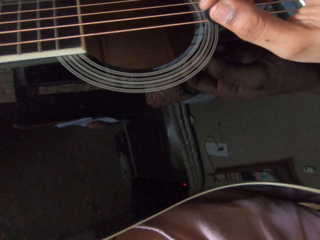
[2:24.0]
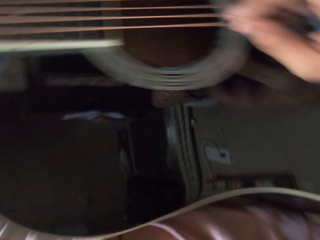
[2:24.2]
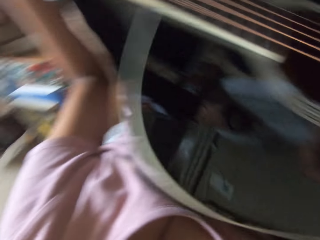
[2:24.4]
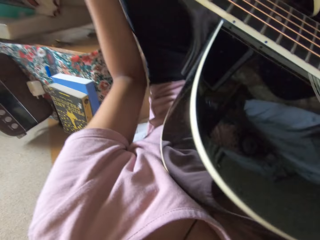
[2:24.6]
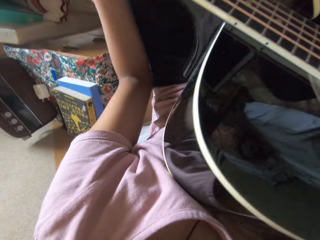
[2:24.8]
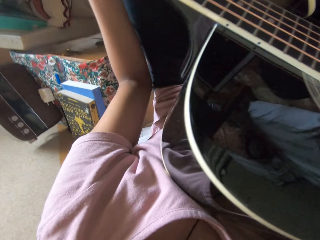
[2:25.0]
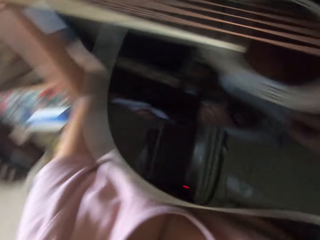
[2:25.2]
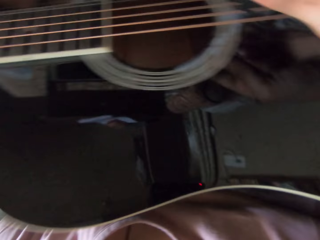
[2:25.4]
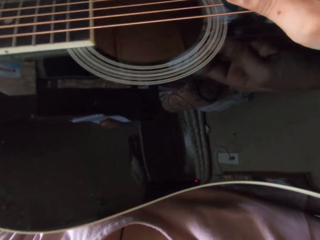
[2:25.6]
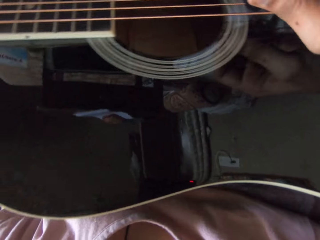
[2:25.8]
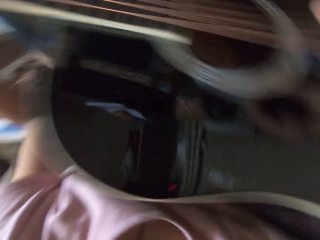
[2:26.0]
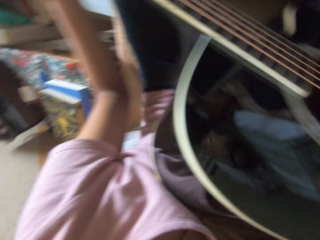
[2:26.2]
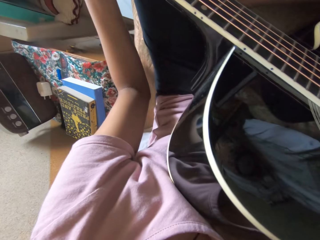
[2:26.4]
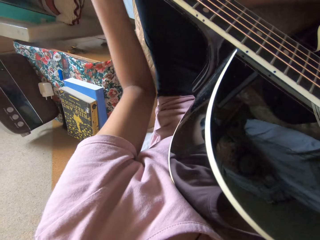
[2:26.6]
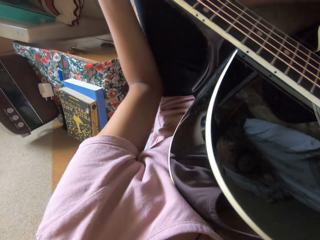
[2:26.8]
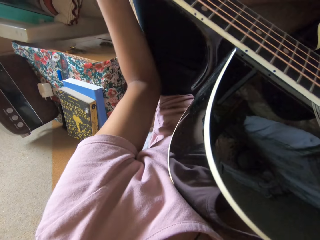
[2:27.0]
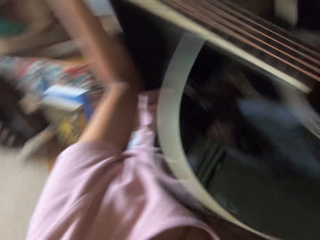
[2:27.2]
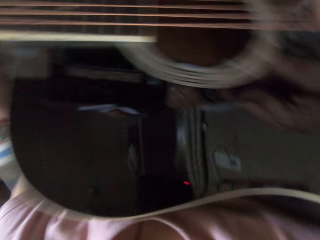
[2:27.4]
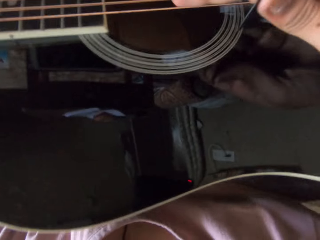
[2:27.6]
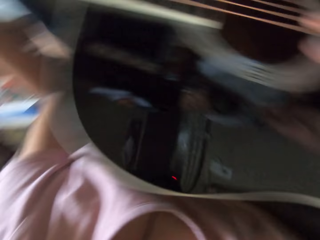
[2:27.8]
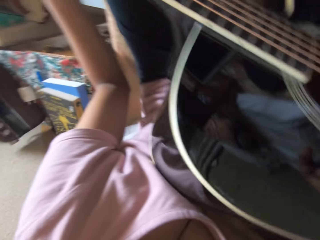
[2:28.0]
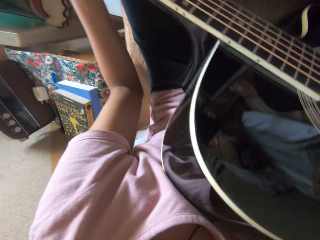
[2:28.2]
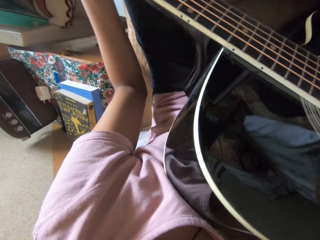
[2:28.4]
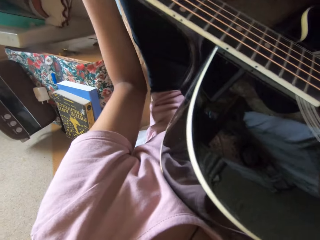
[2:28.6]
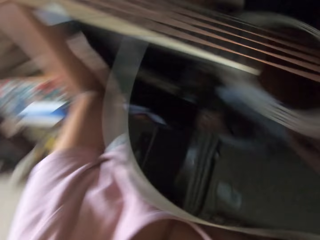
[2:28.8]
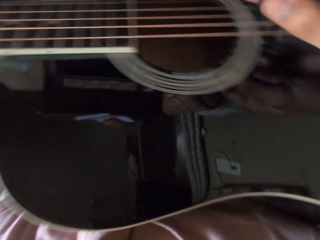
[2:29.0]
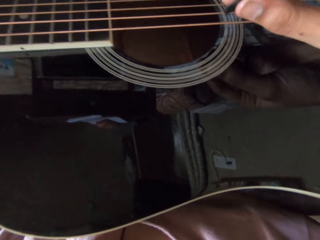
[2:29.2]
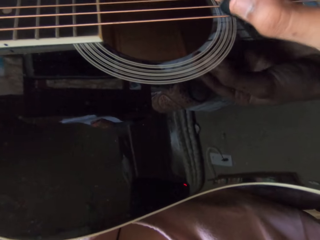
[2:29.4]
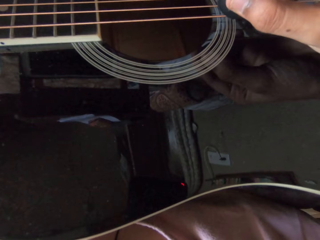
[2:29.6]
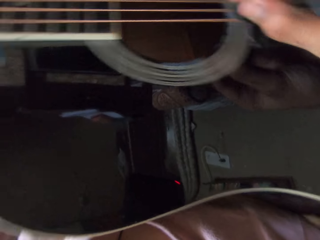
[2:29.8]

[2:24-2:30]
The camera wearer plays the guitar.

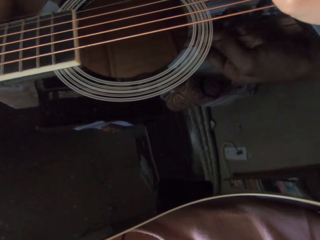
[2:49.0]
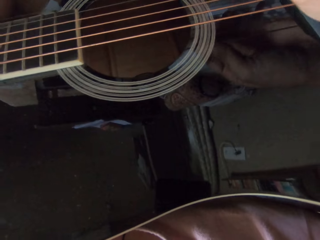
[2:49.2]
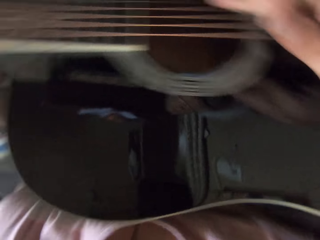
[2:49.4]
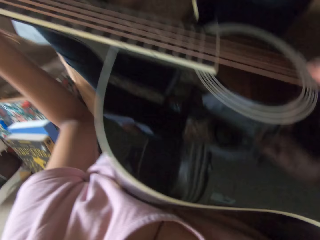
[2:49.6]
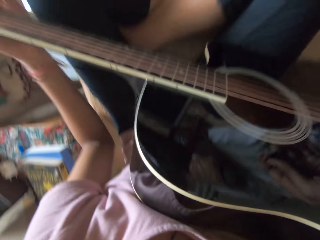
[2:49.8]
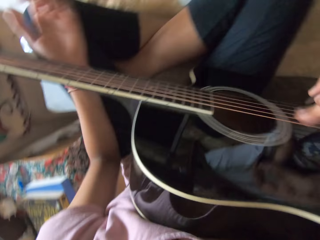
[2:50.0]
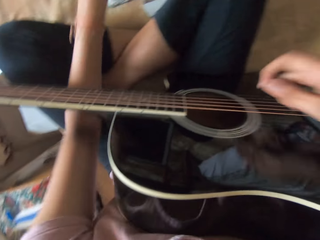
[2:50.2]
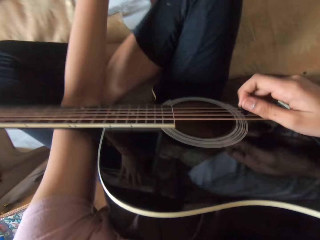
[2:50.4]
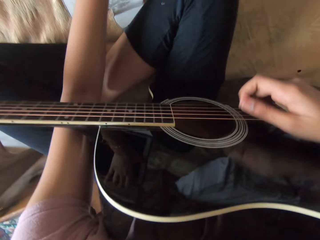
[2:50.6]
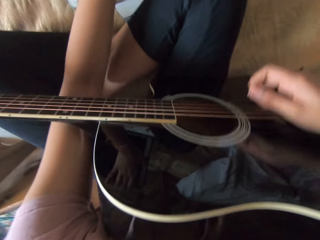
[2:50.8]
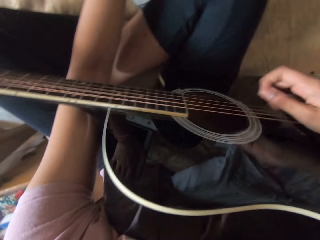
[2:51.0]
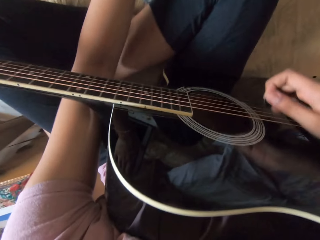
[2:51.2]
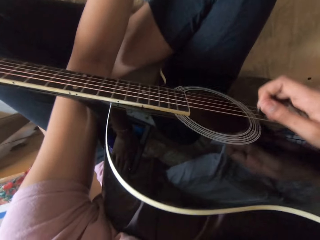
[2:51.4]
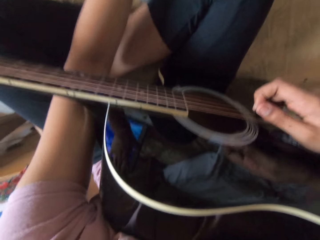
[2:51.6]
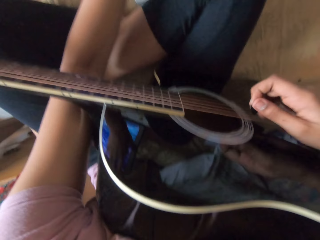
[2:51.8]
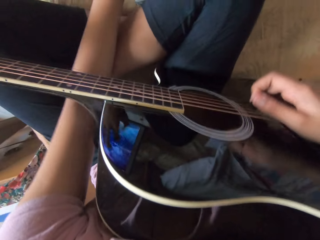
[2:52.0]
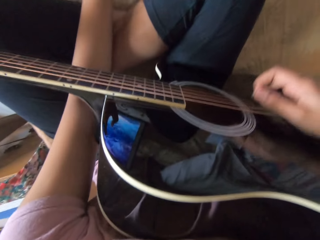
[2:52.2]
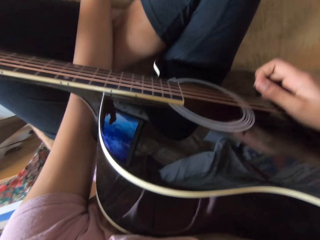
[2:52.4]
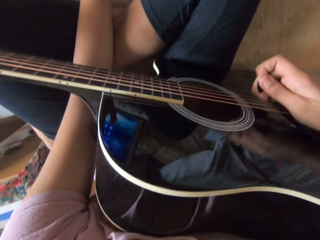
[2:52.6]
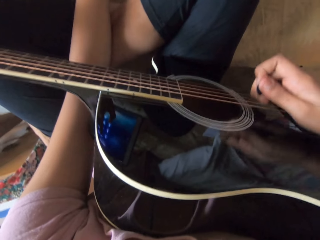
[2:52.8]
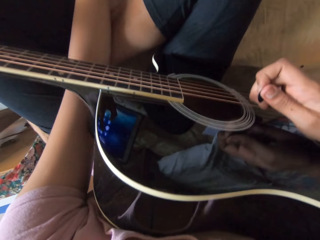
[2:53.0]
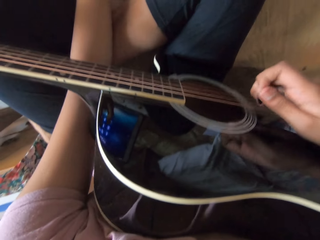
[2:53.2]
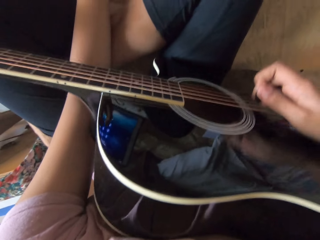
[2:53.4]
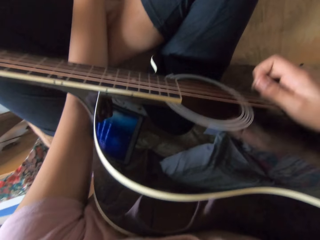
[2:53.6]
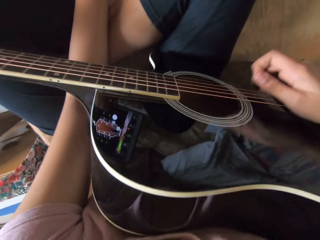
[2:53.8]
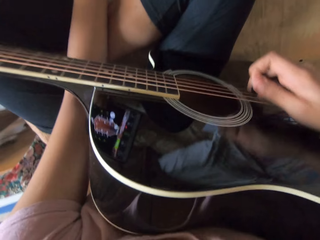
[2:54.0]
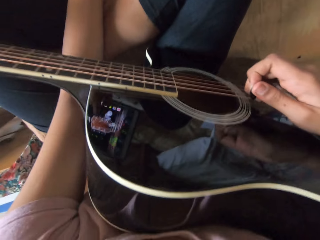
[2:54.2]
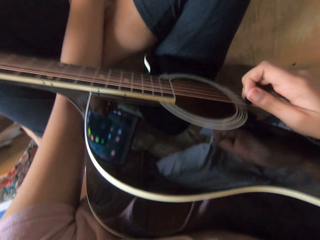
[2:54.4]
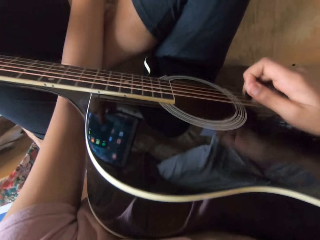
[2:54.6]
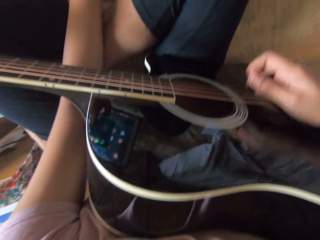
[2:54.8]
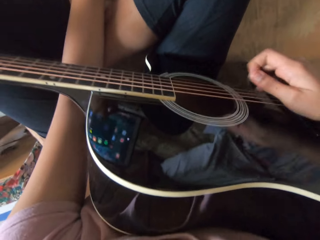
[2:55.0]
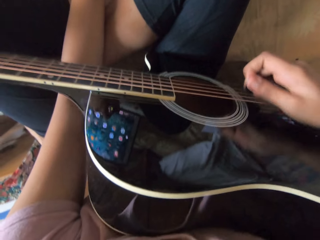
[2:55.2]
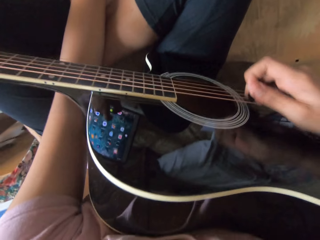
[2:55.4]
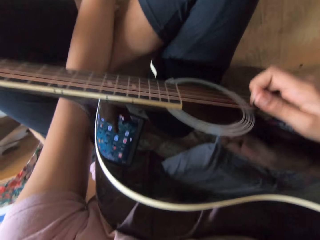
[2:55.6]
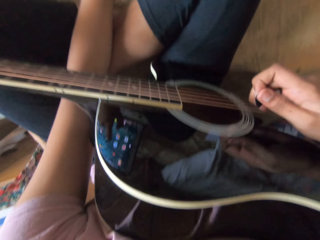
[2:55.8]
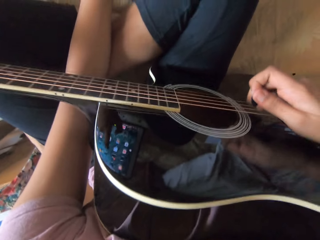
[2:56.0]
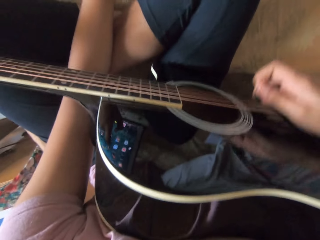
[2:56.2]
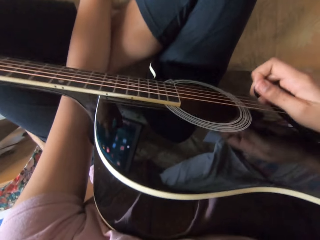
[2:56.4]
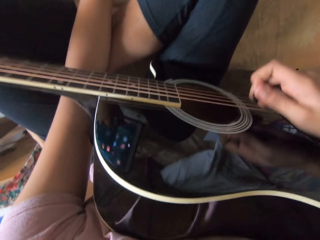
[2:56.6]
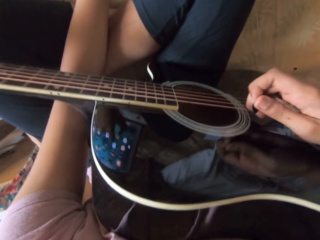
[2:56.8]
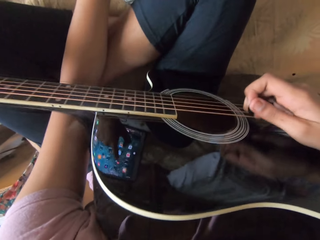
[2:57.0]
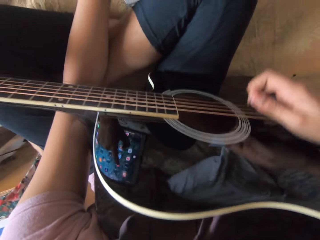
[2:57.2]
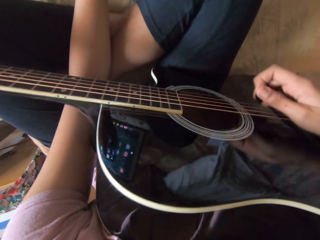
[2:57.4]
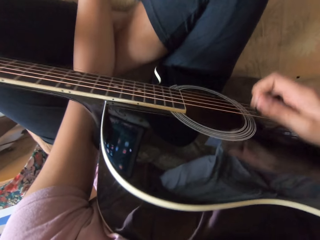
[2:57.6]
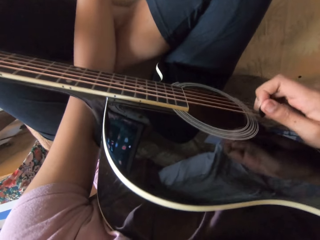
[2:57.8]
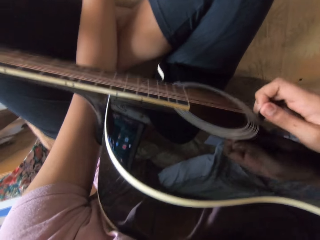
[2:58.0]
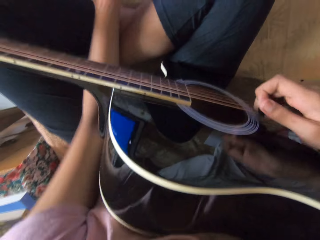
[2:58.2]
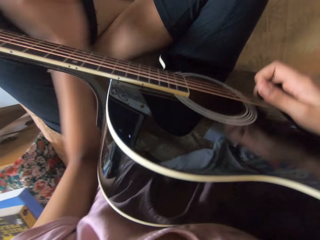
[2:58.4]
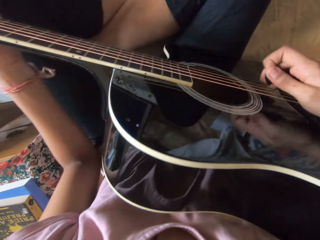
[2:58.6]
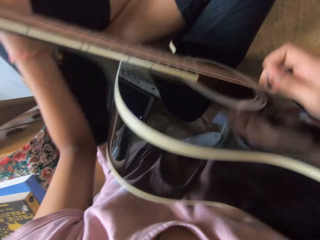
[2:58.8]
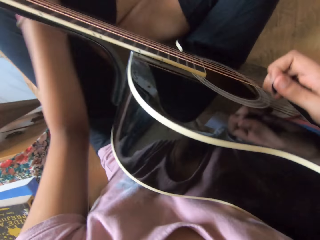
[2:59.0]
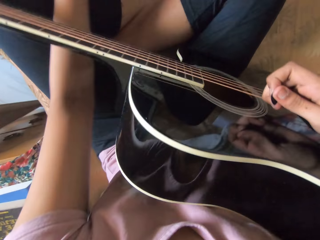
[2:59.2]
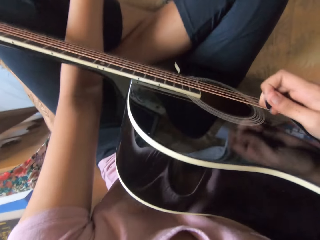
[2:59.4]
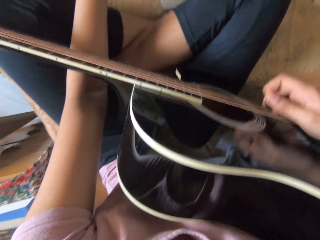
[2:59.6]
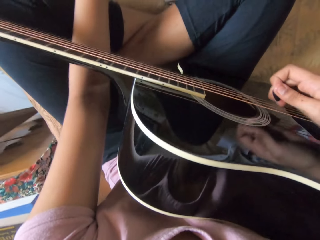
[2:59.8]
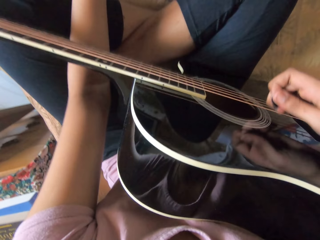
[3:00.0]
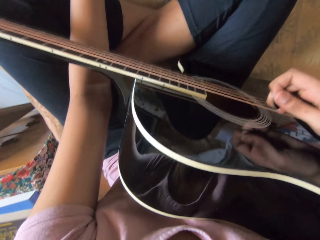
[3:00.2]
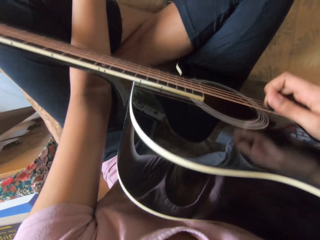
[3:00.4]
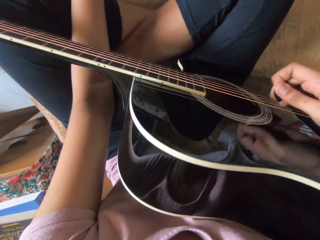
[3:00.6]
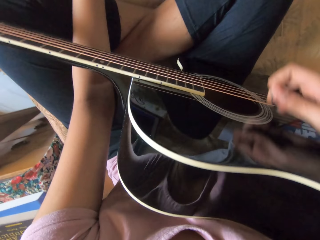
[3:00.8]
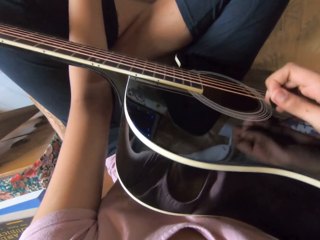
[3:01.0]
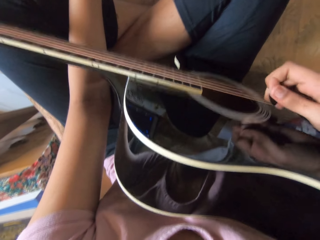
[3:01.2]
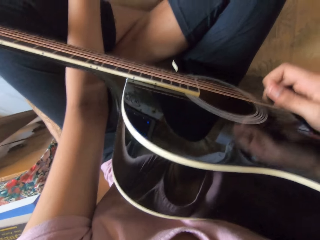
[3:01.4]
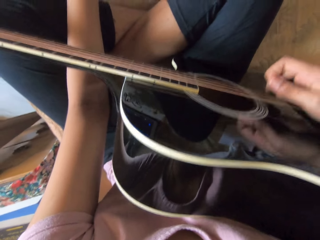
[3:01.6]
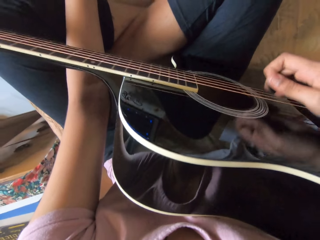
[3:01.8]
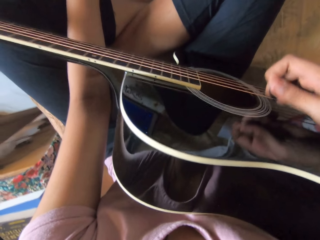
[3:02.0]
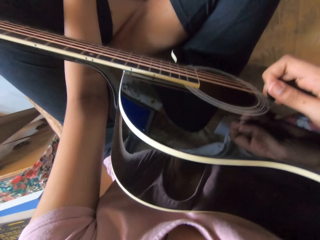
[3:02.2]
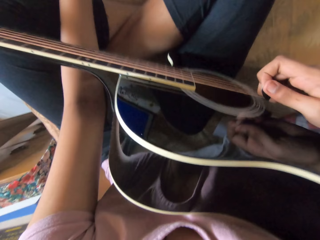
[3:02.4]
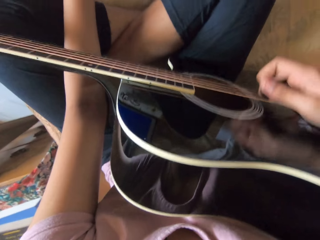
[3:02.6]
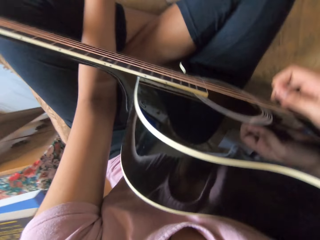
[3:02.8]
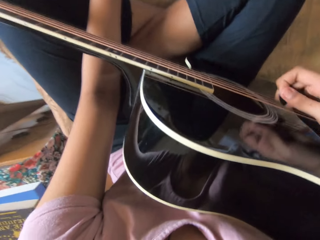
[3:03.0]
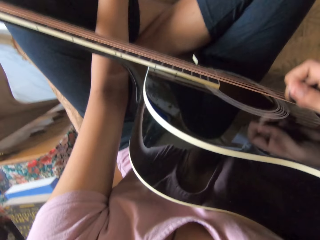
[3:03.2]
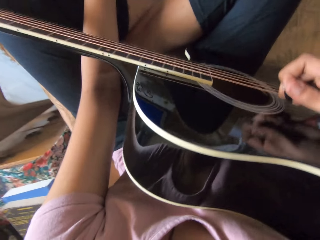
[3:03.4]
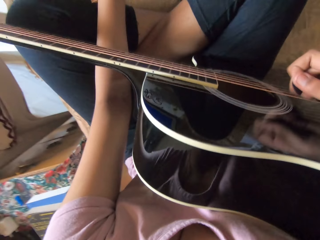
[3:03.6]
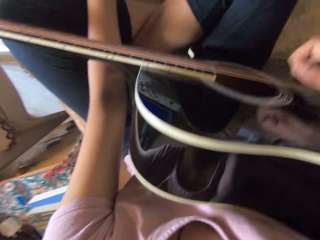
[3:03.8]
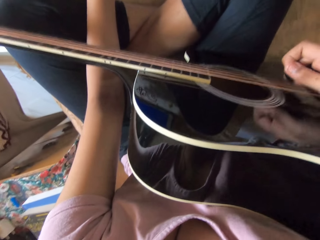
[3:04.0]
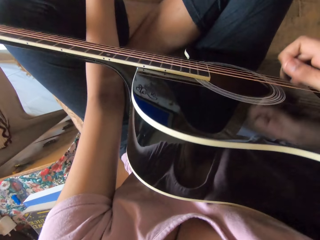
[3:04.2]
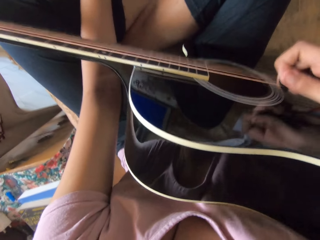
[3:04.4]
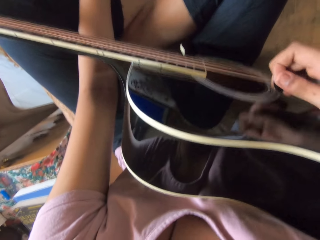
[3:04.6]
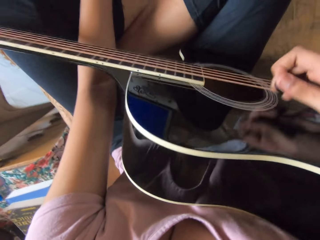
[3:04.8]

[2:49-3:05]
The camera wearer scrolls on a tablet with her left hand. She touches the tablet with her left hand. She holds the guitar with her left hand. She scrolls on the tablet with her left hand.
